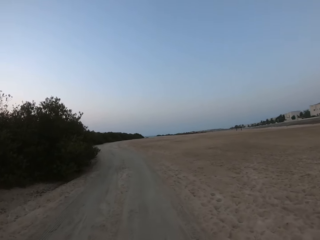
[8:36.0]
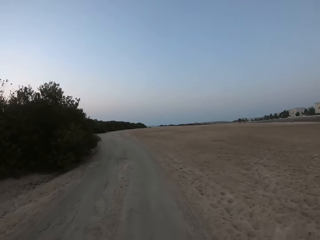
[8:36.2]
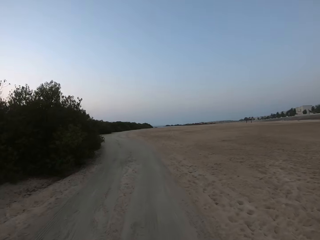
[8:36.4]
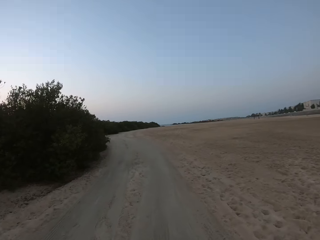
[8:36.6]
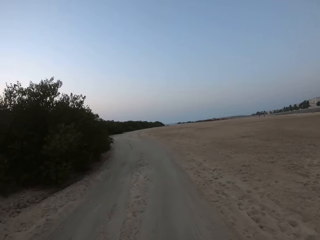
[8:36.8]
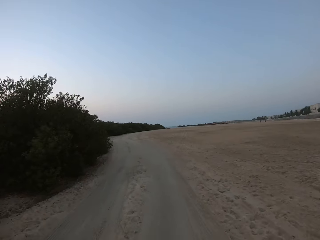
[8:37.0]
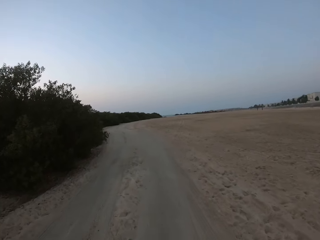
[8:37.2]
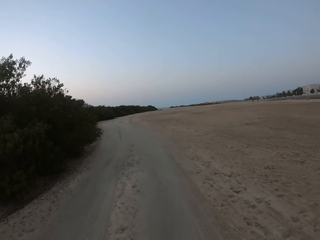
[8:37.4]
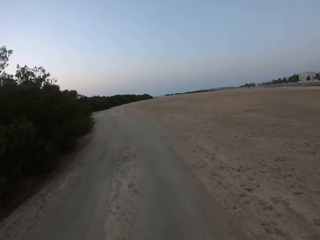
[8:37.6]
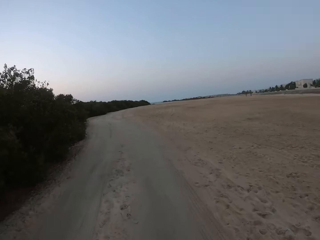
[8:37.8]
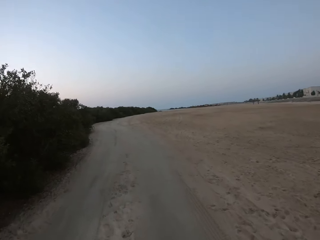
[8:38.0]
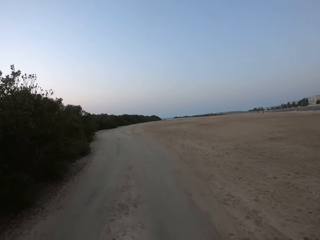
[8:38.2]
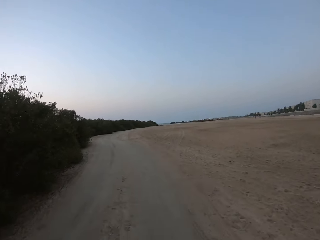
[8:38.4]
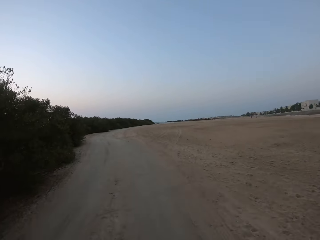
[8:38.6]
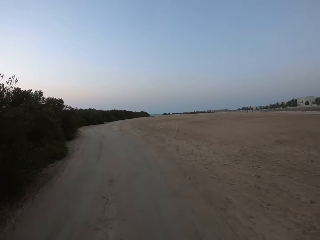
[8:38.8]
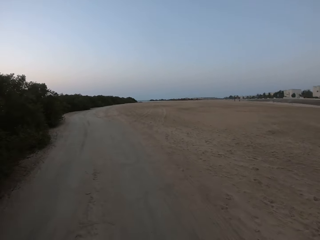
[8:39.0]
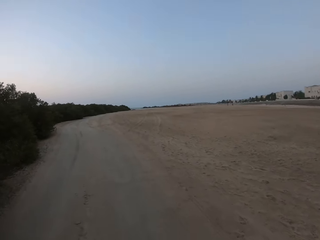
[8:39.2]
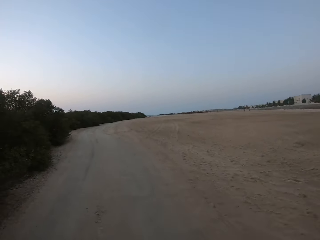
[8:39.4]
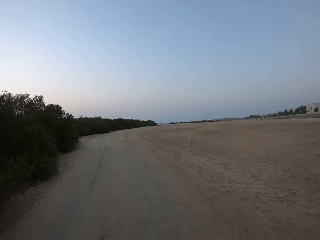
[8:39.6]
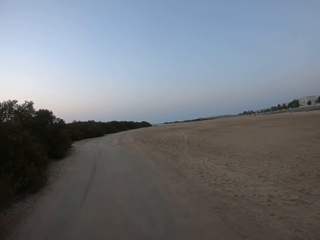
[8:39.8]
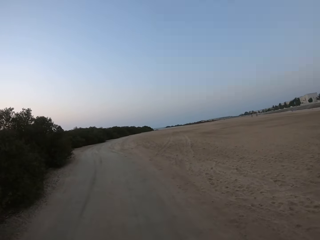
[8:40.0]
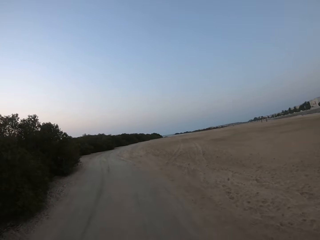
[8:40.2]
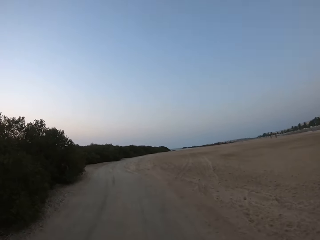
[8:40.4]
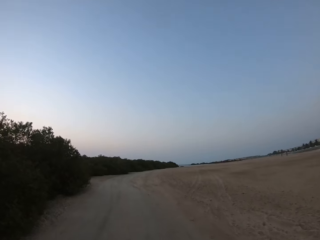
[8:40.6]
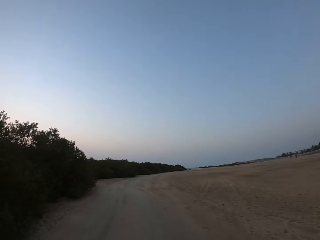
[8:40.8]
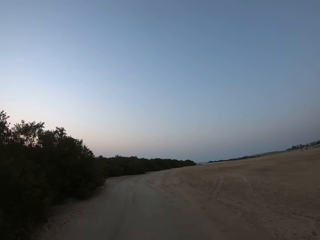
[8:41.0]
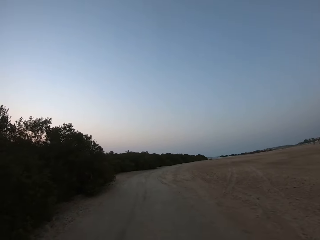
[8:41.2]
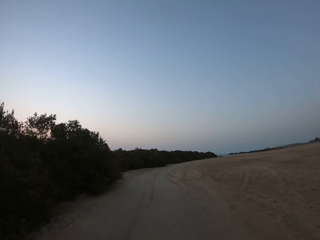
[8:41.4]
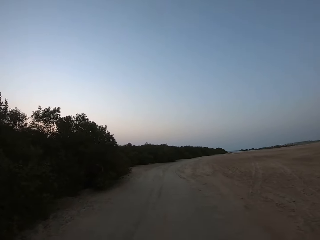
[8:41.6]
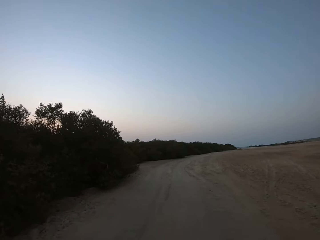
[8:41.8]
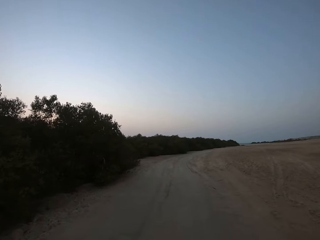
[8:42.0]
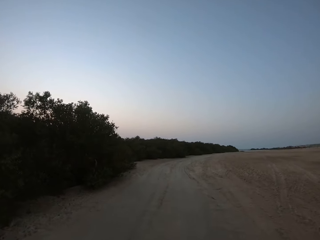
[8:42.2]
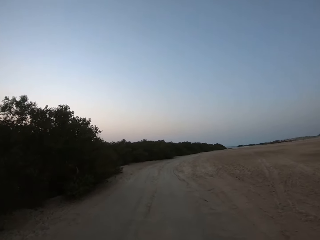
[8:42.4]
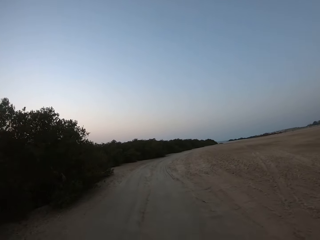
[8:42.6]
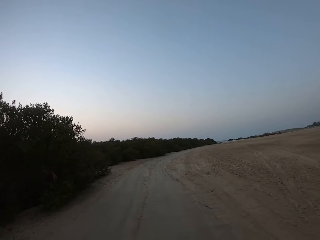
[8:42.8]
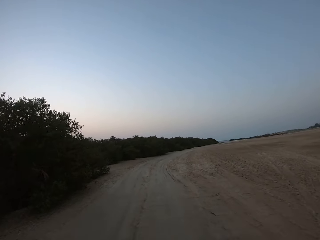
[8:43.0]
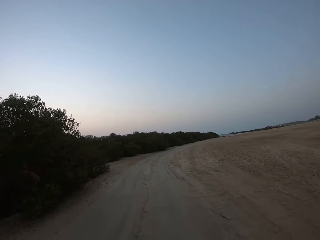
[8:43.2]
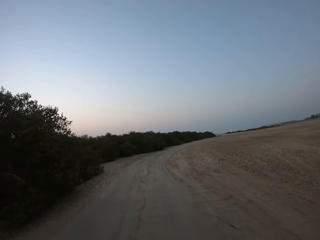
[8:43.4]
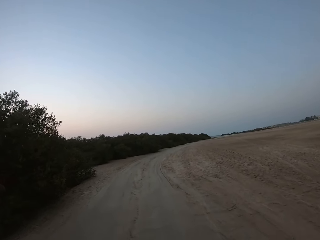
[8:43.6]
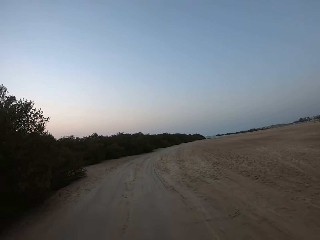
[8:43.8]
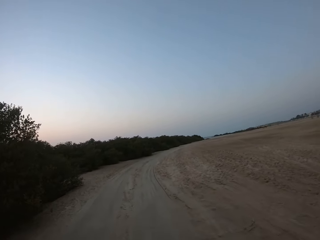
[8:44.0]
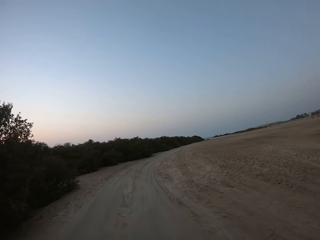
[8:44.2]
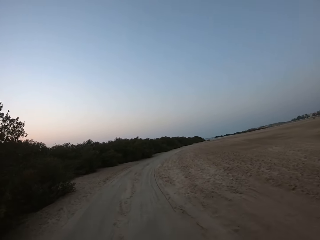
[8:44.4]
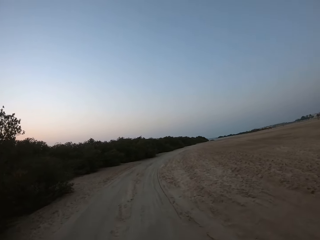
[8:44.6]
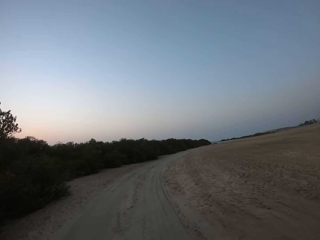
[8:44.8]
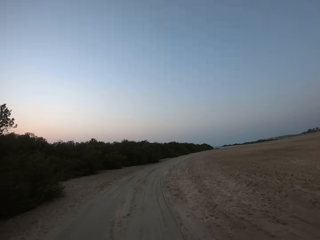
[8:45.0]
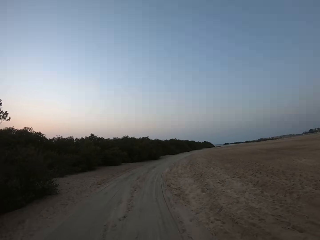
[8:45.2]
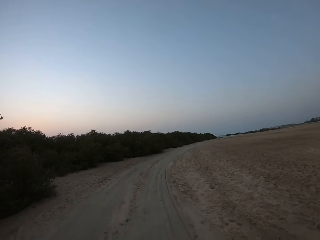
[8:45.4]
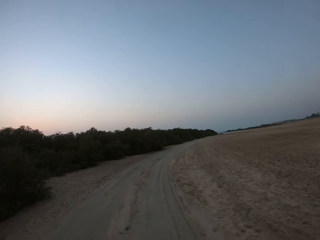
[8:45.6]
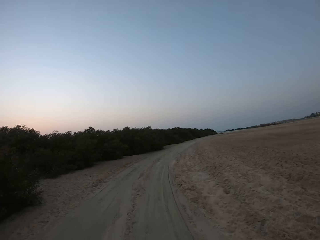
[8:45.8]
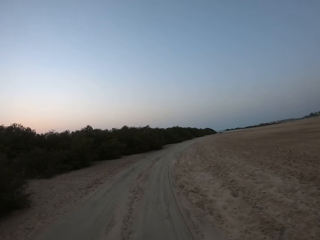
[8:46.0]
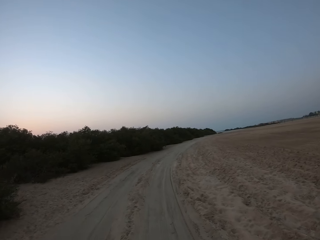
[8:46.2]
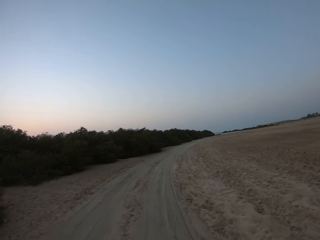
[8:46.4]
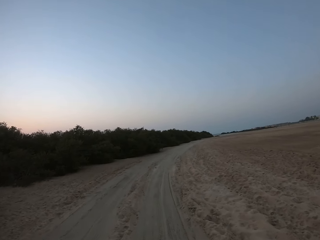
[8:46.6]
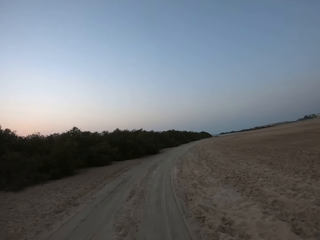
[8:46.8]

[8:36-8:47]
The camera wearer converses with a man.

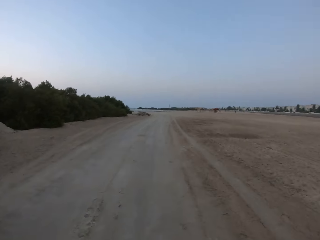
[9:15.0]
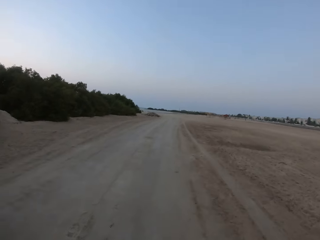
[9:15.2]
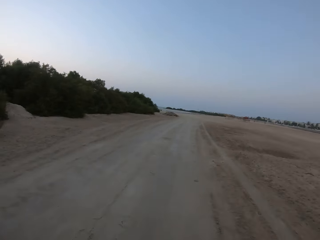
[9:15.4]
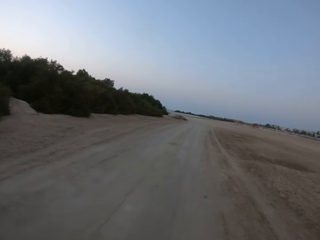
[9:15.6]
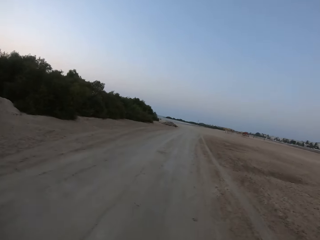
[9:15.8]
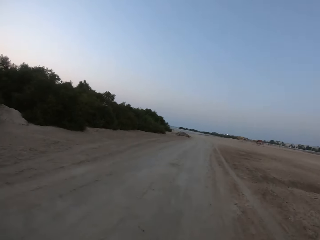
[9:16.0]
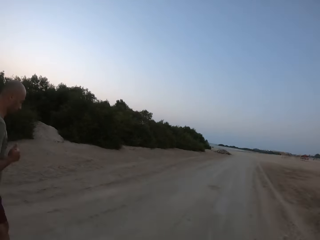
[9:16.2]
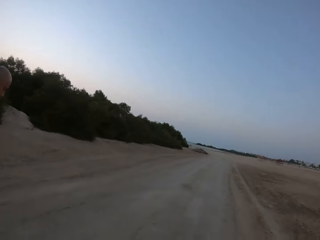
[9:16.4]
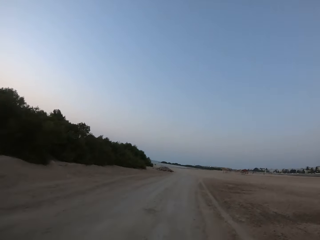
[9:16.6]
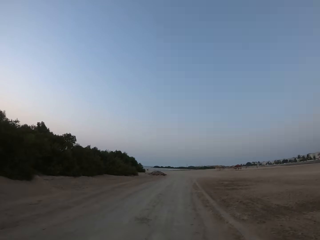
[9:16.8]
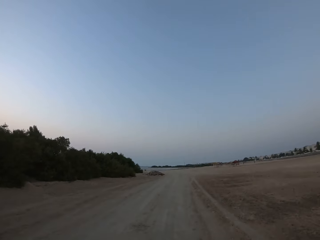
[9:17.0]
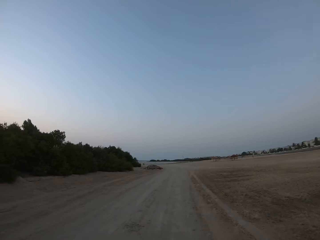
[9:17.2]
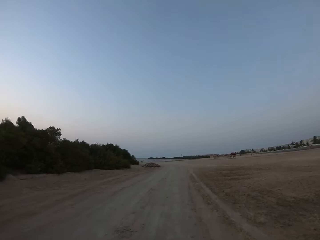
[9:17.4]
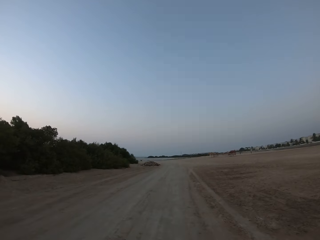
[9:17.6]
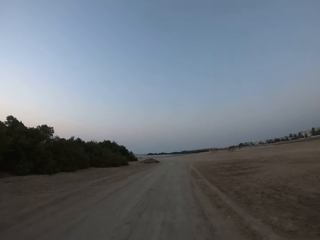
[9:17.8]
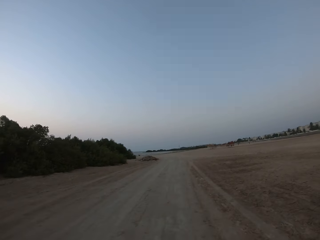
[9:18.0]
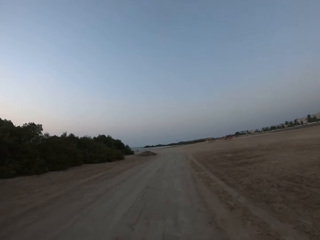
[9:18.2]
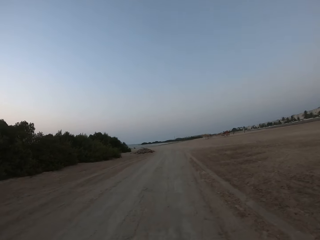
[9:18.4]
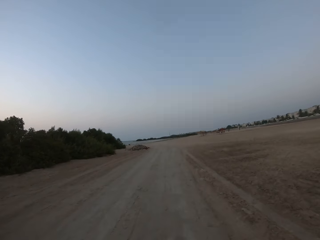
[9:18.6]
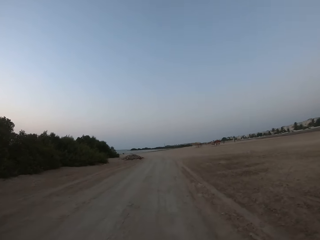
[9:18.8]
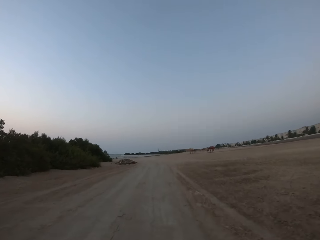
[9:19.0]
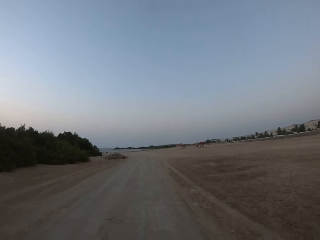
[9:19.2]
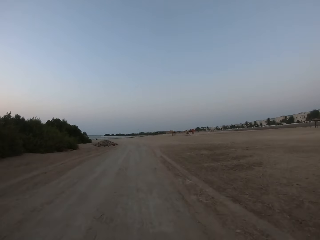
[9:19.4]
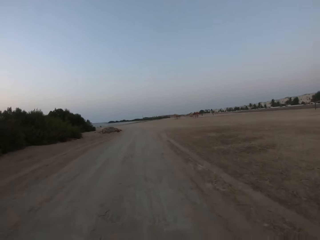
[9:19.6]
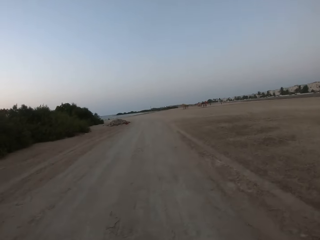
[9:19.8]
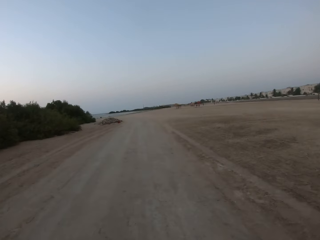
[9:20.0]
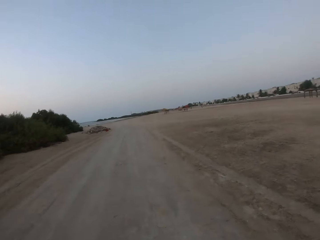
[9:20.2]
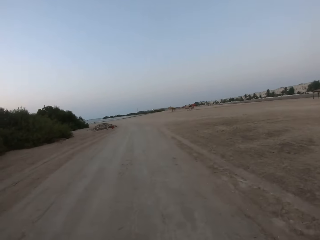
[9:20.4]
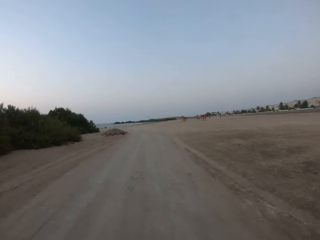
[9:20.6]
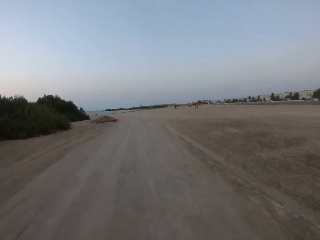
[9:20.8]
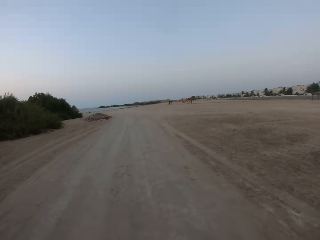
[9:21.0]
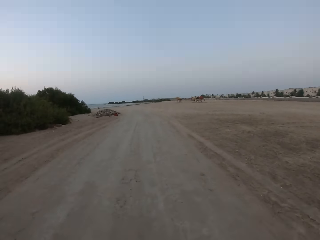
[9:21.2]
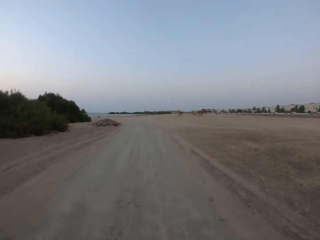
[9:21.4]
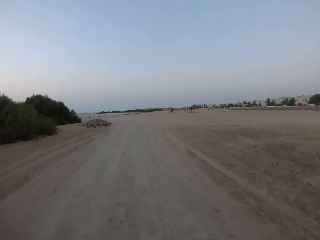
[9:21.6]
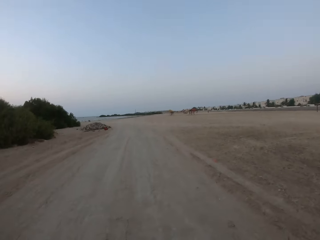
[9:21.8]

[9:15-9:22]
A man jogs.

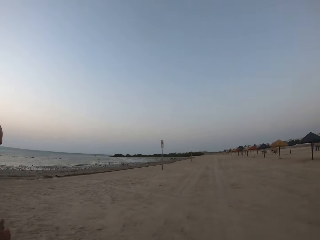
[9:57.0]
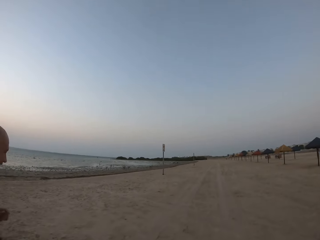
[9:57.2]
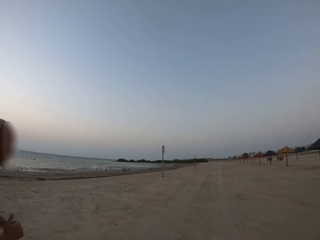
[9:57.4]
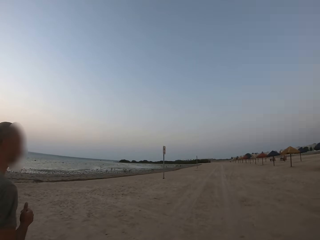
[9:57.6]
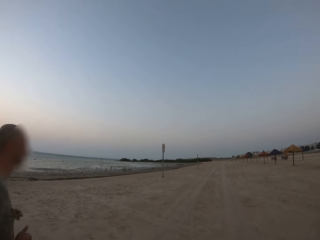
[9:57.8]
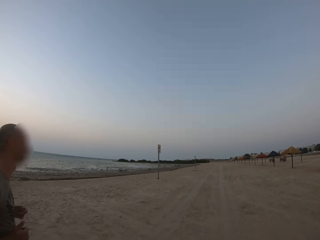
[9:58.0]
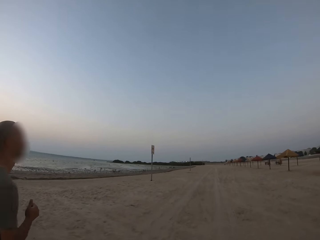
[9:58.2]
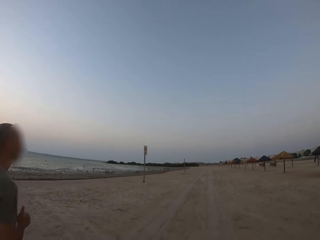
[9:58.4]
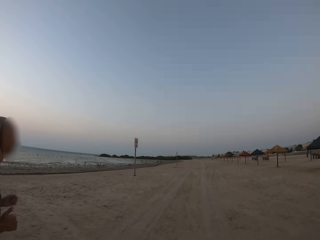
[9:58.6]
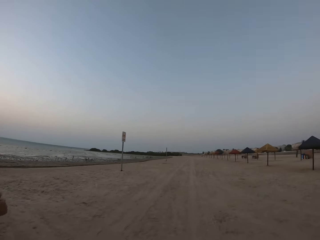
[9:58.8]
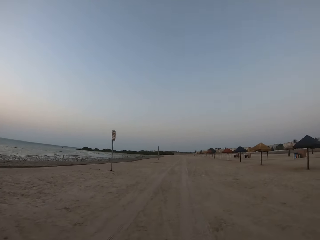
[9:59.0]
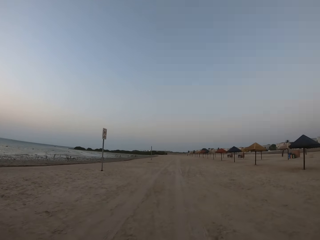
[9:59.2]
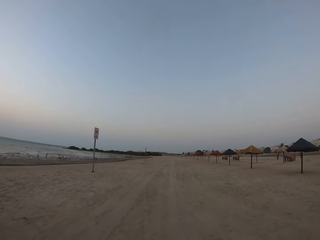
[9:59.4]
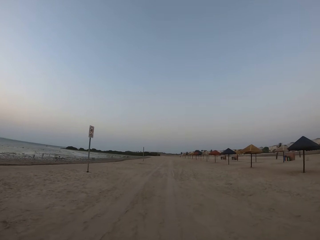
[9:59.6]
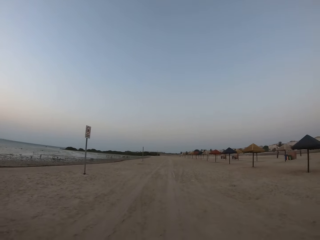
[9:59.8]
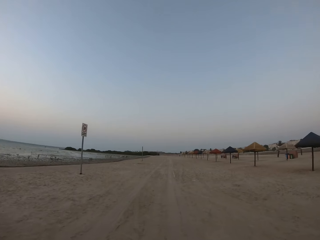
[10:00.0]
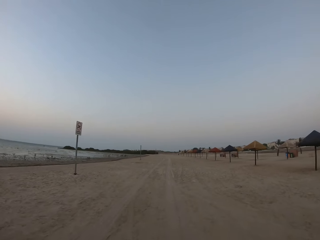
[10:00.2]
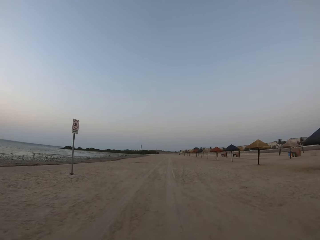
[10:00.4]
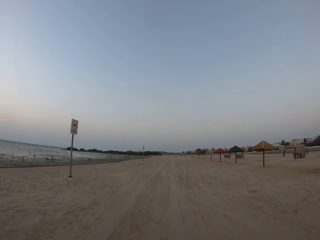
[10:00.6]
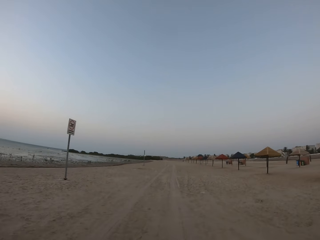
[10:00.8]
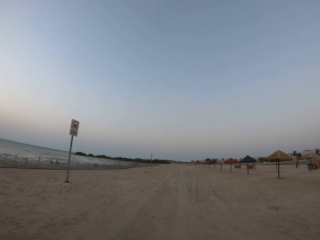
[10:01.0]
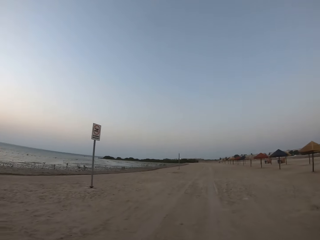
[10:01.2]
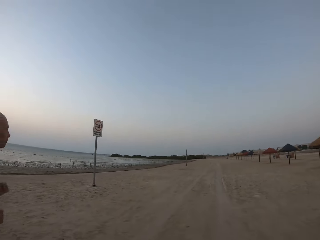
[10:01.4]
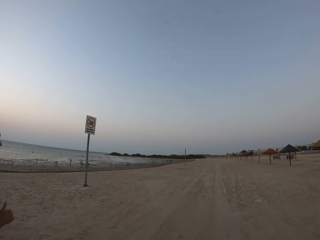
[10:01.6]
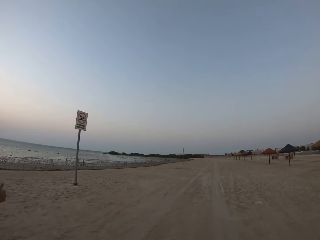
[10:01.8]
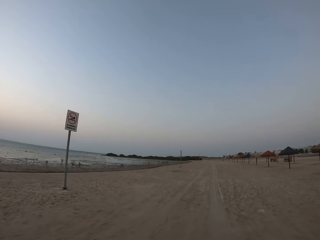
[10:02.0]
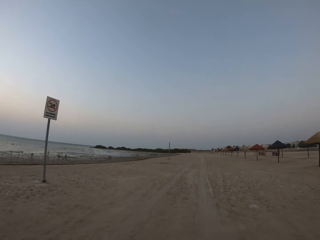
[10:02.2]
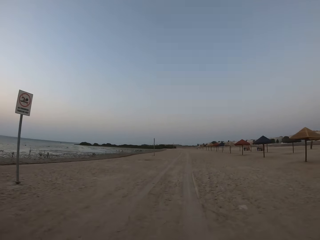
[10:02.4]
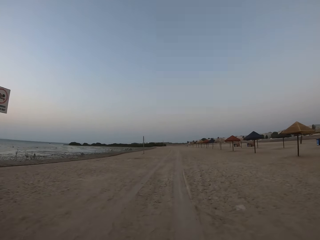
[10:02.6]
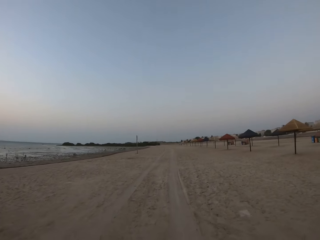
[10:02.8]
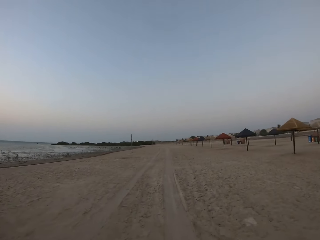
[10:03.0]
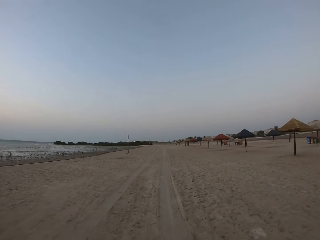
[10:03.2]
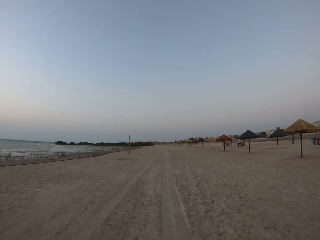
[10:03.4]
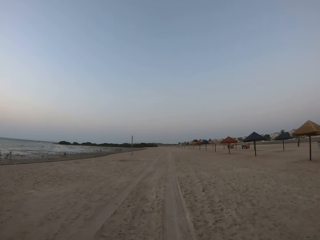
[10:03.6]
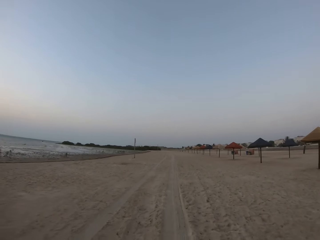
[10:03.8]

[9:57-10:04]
A man runs a bit slowly along the road.
